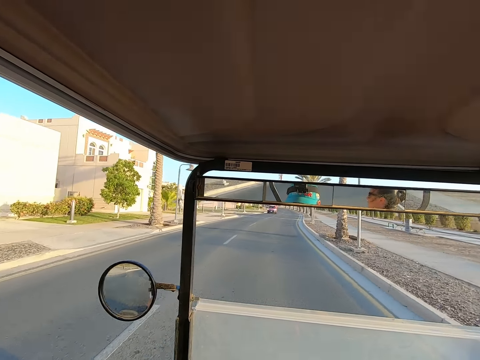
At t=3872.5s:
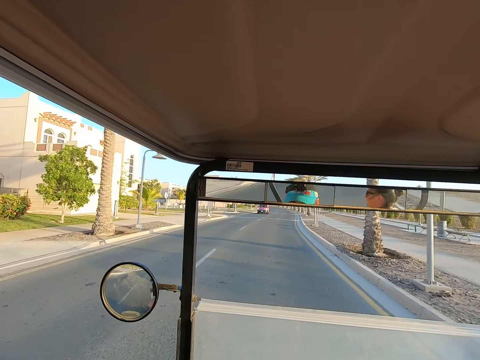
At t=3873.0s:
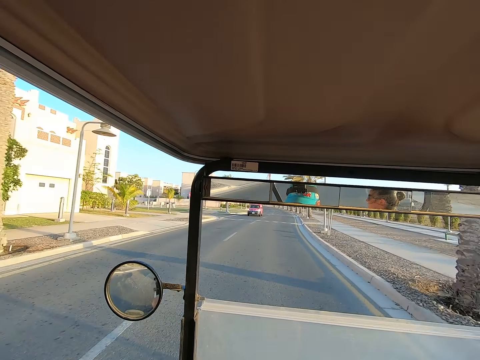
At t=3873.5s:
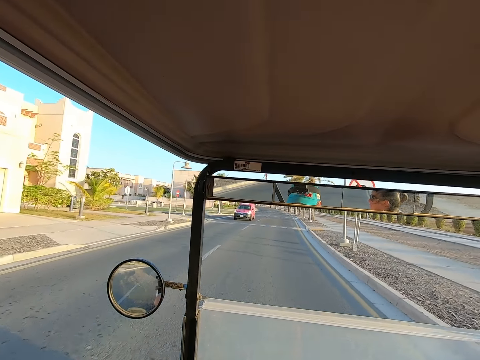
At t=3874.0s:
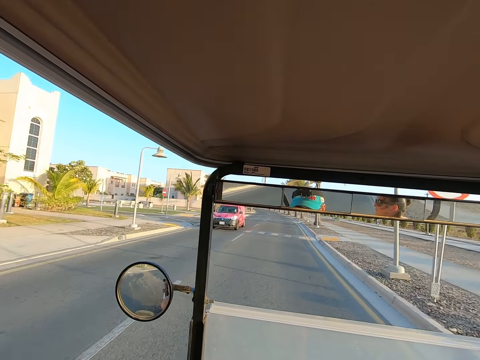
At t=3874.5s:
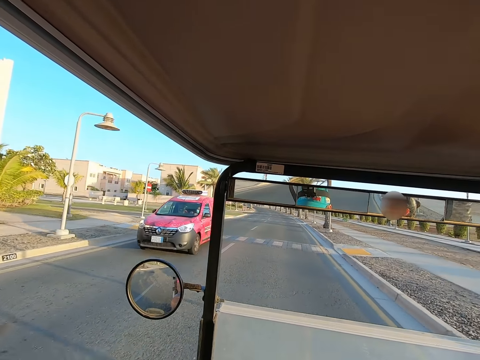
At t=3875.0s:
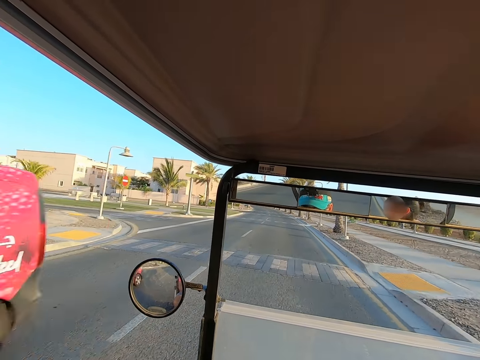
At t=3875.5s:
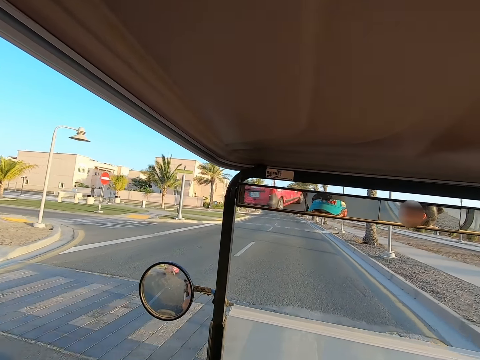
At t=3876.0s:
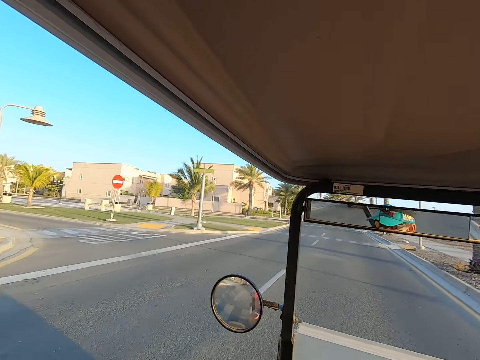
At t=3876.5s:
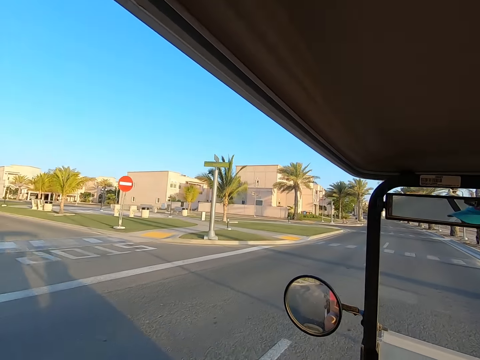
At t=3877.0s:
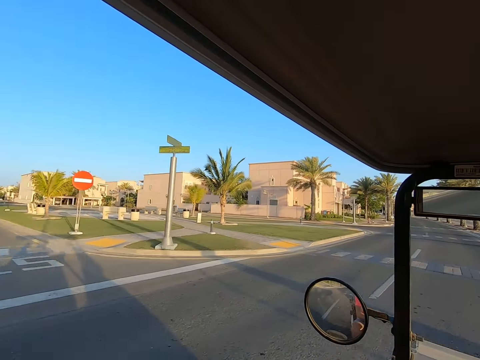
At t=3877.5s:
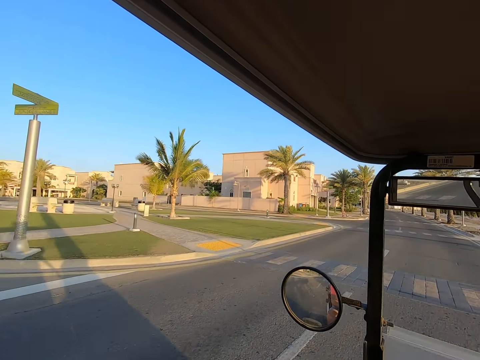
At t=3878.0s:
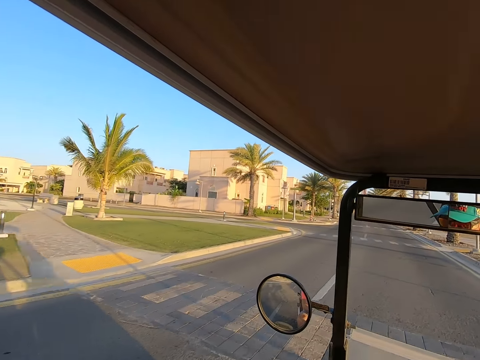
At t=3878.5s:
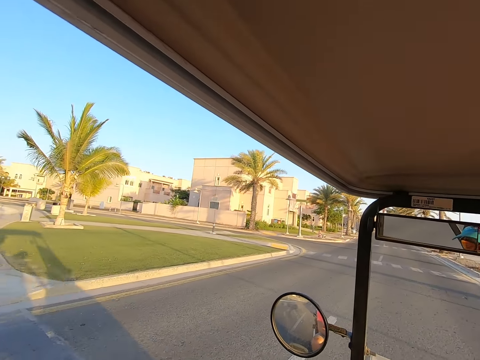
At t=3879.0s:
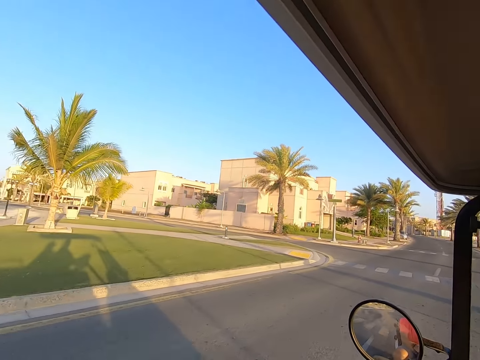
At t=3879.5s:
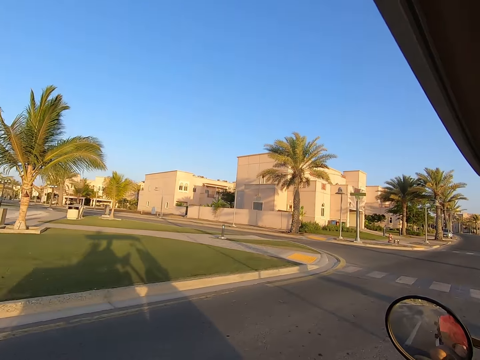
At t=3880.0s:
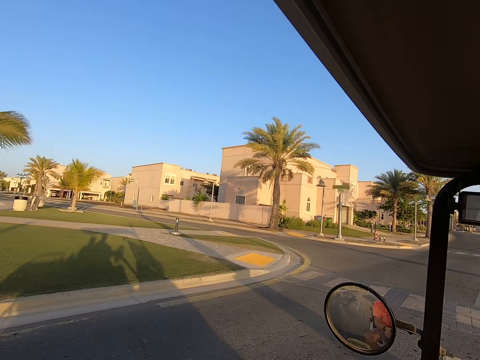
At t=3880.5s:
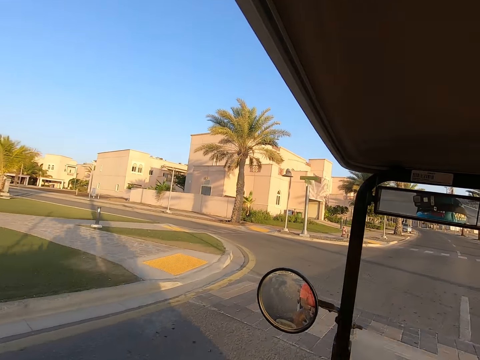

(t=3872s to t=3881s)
The camera wearer looks around.

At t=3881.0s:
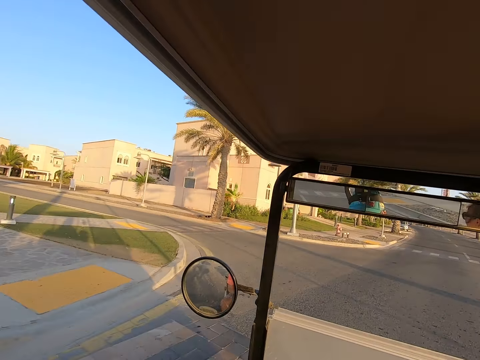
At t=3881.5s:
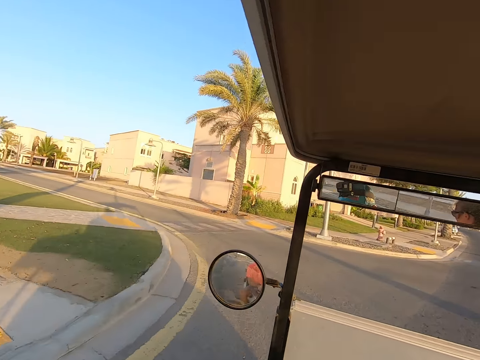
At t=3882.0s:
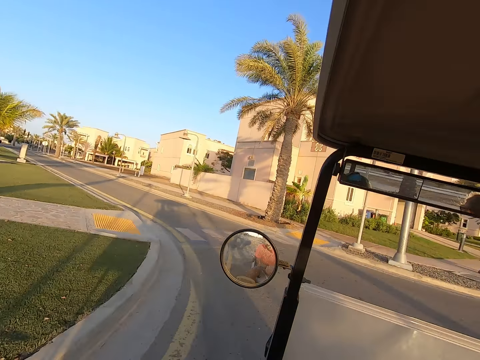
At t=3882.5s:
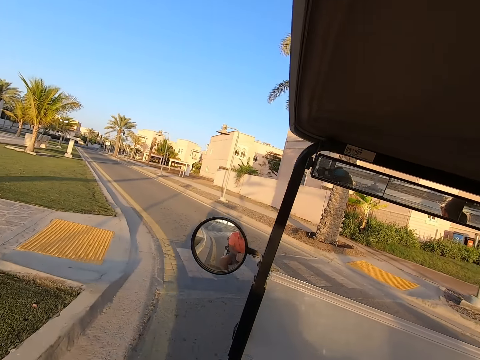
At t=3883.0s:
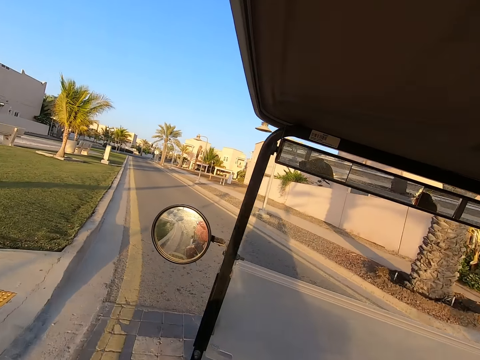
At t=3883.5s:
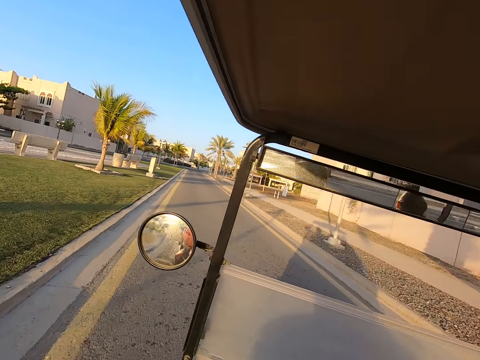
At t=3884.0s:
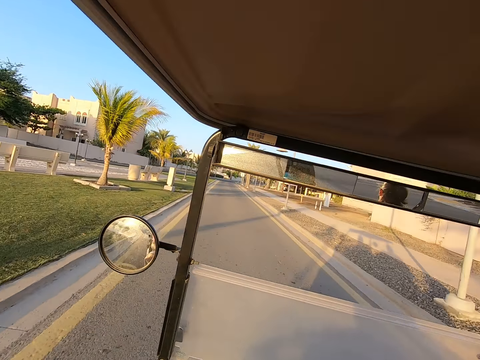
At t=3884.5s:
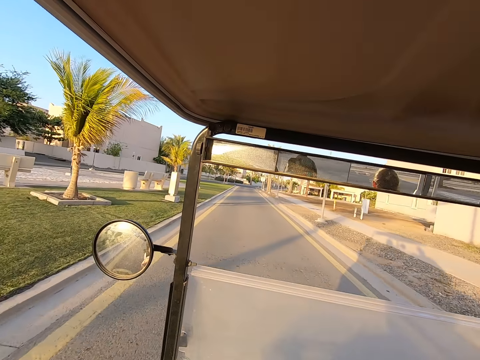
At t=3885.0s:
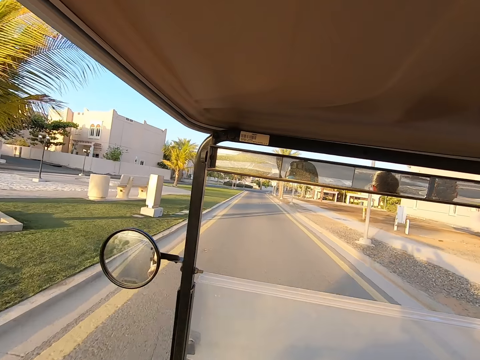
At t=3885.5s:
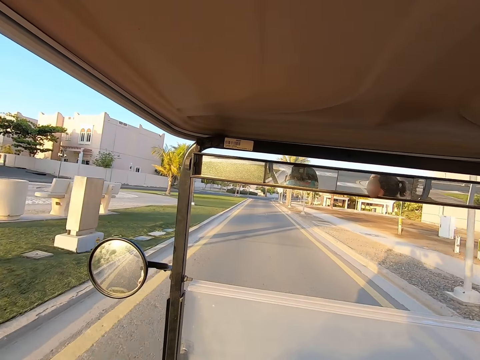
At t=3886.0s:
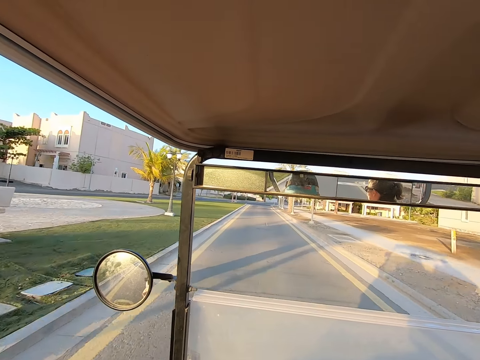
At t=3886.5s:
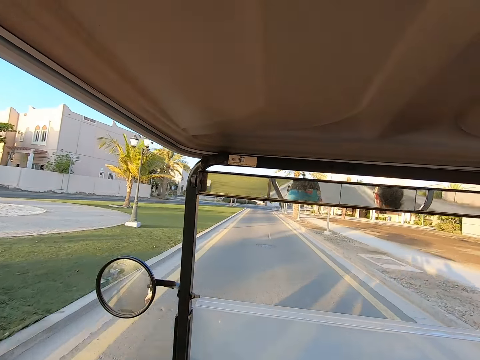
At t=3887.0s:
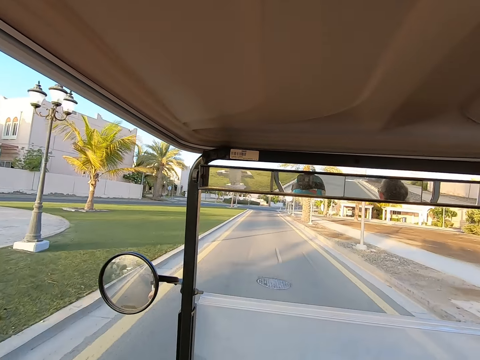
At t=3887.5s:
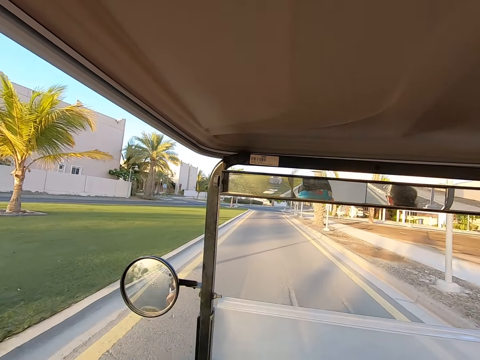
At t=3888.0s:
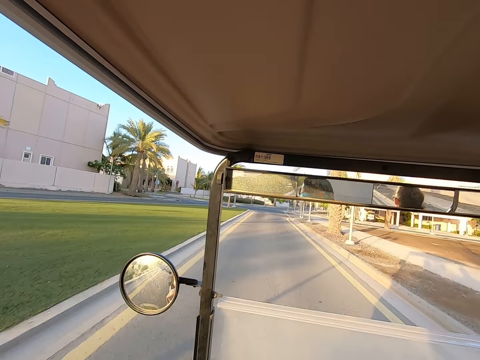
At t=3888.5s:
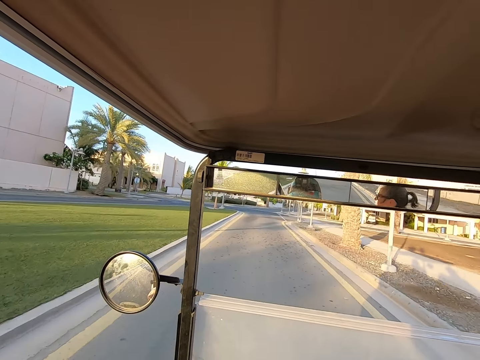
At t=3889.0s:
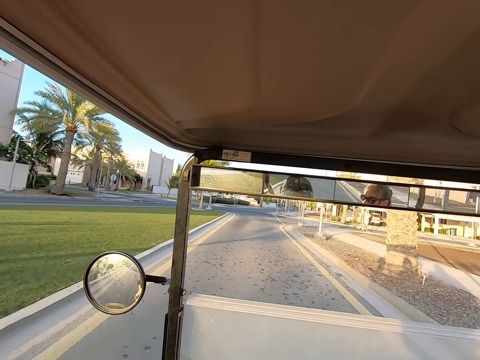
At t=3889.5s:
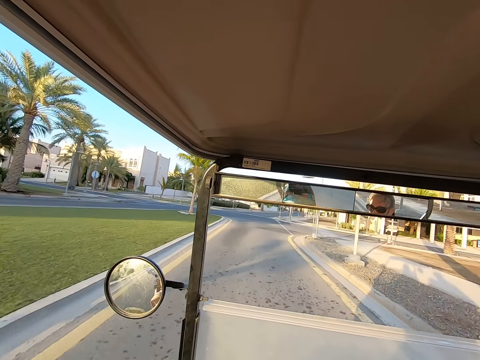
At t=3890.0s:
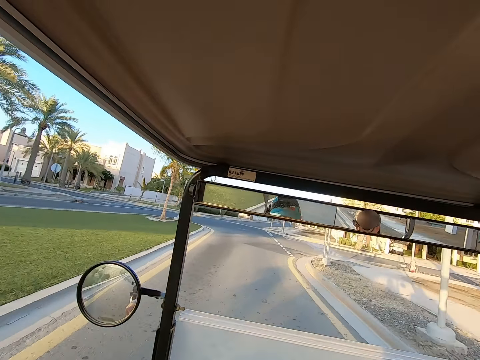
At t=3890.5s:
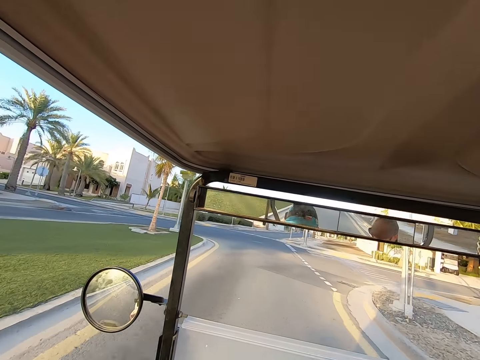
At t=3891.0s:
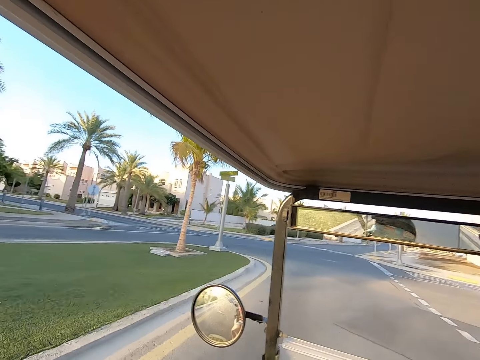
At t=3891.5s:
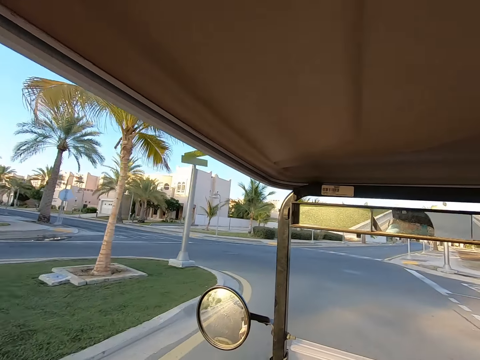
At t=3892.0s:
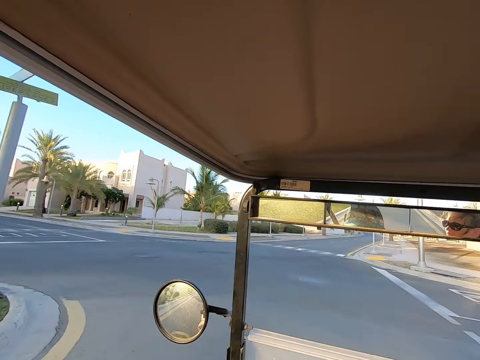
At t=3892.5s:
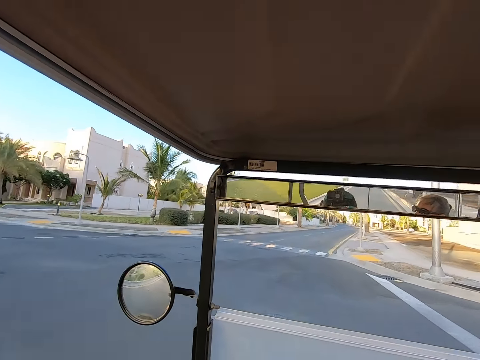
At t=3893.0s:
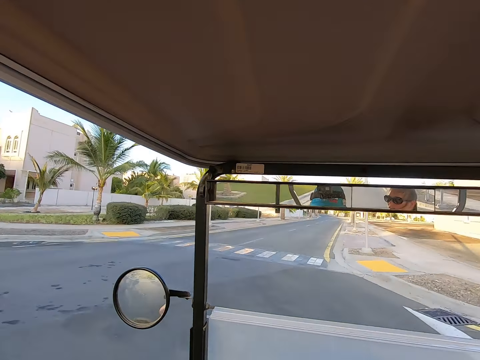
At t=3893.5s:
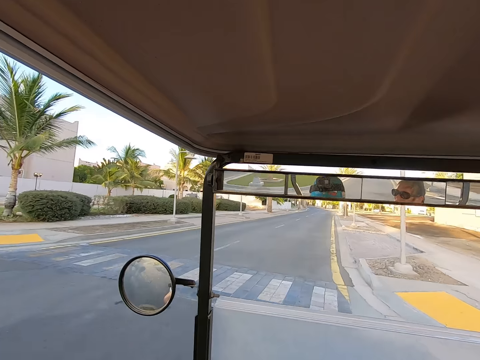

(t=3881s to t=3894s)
The camera wearer negotiates a corner. They drive on the road.

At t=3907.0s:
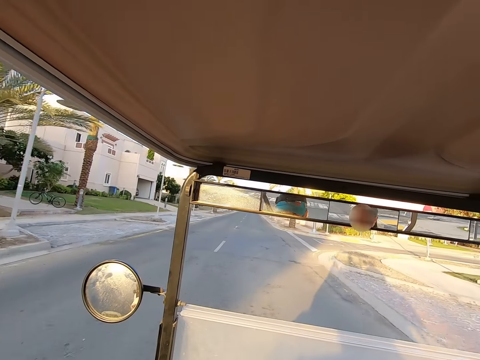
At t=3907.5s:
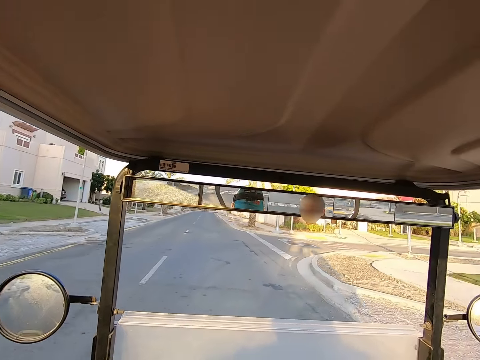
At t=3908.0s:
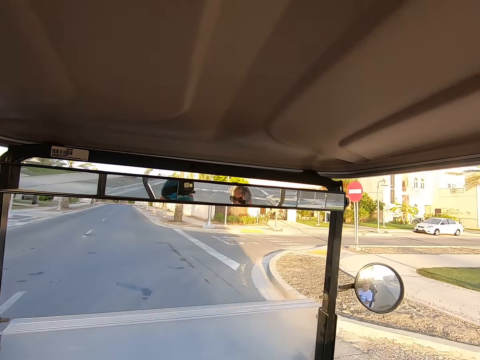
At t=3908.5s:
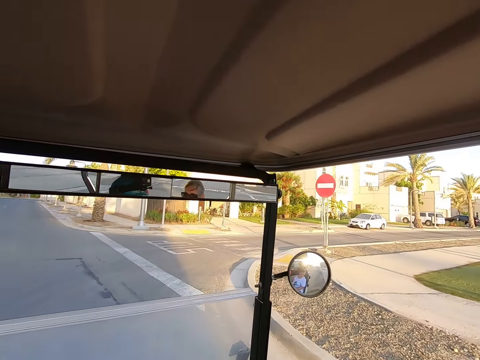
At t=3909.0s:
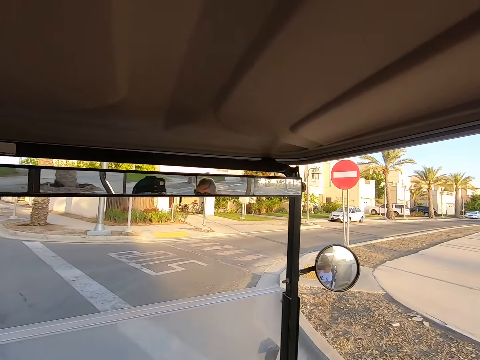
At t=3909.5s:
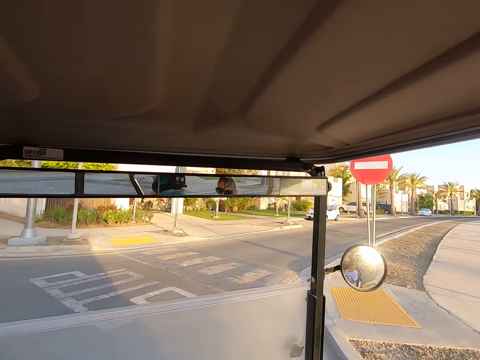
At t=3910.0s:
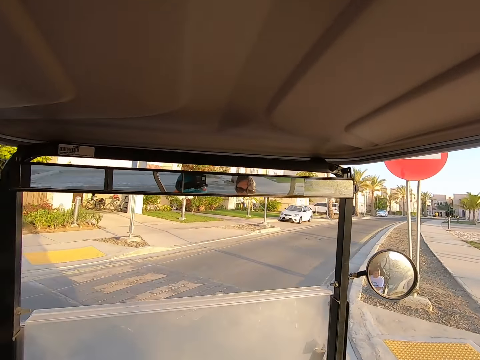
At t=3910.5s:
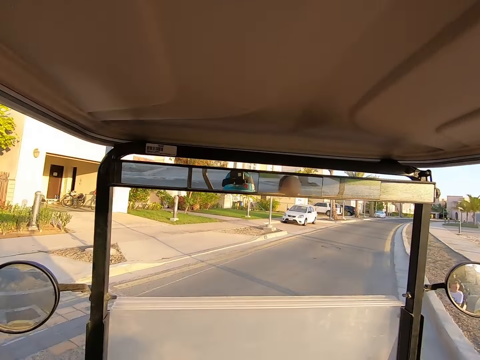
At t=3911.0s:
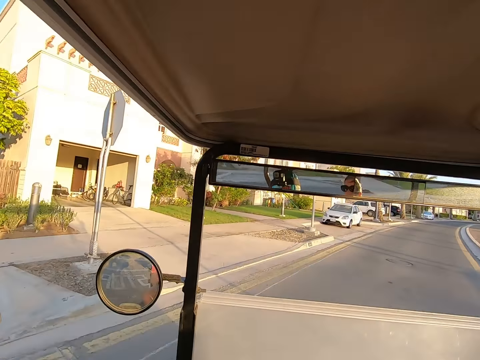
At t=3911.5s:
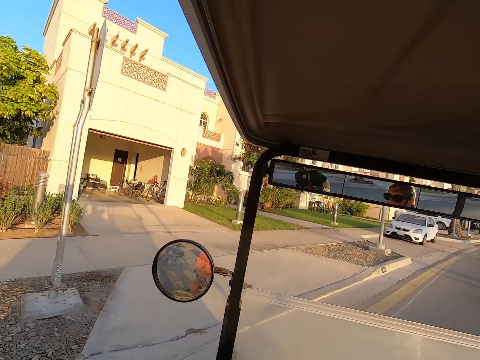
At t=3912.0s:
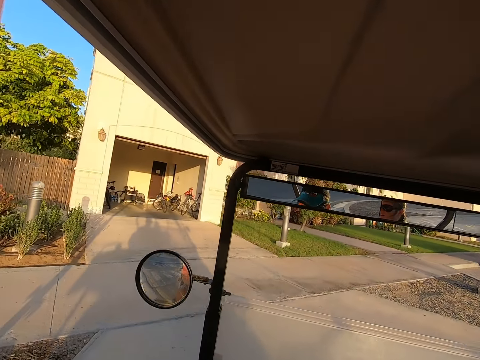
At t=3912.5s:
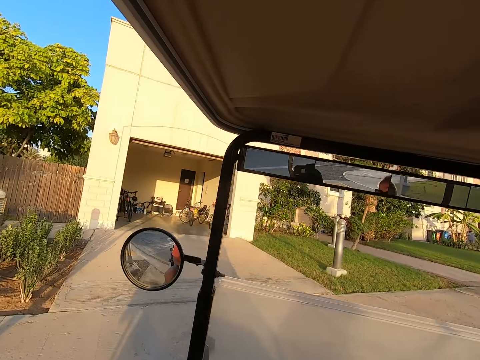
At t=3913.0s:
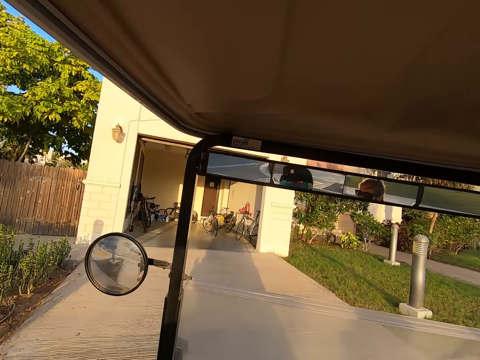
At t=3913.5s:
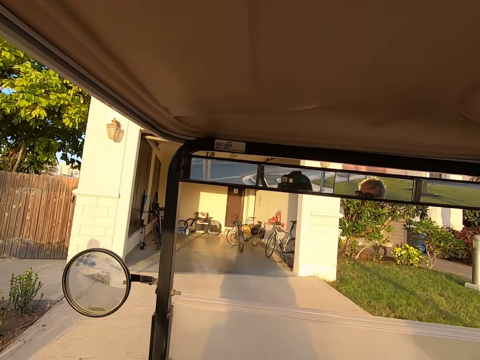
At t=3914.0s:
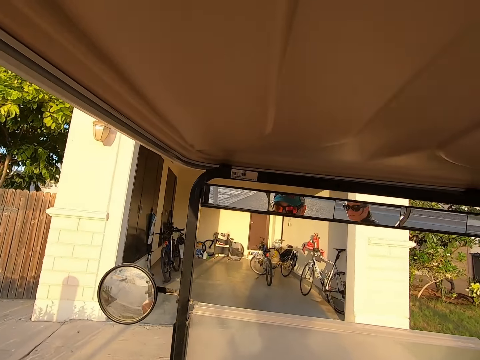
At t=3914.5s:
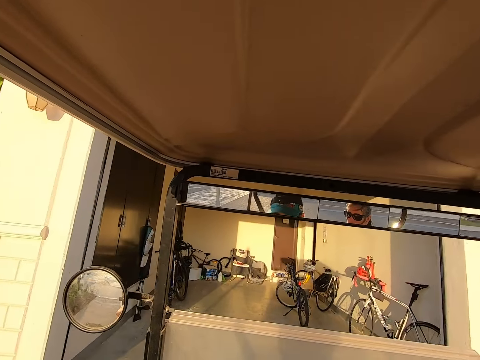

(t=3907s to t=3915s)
The camera wearer looks around. They negotiate a corner. They drive on the road. They enter the garage. They negotiate a corner.
